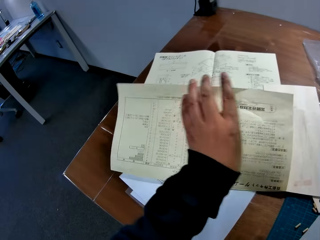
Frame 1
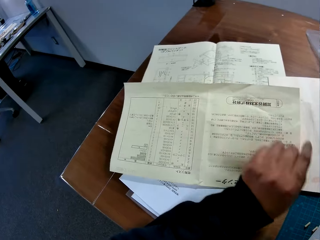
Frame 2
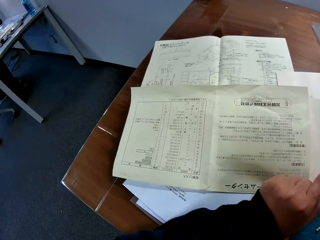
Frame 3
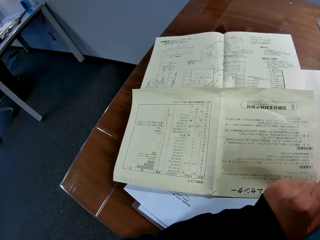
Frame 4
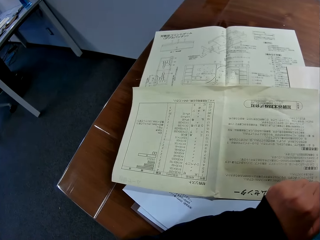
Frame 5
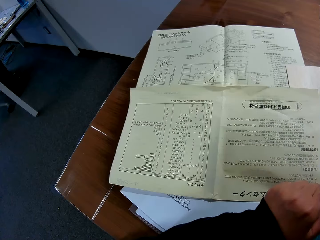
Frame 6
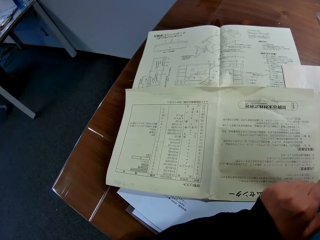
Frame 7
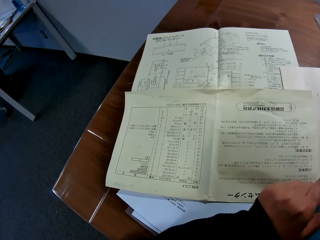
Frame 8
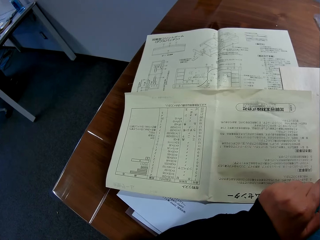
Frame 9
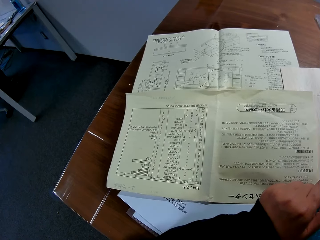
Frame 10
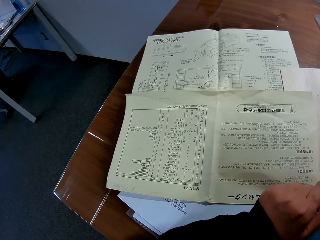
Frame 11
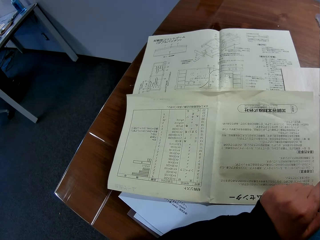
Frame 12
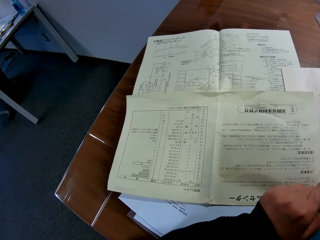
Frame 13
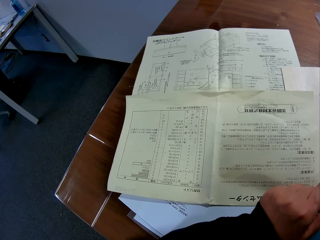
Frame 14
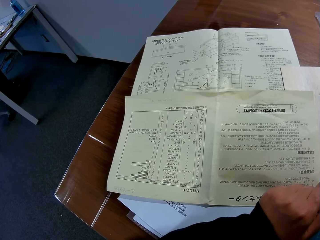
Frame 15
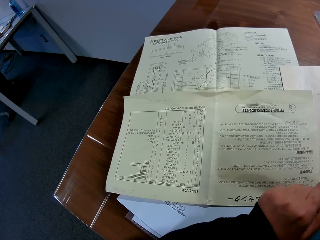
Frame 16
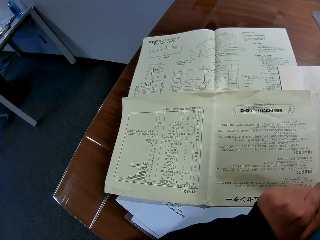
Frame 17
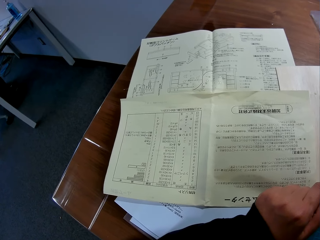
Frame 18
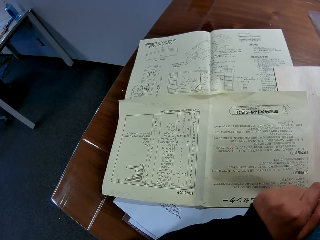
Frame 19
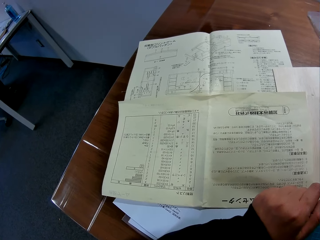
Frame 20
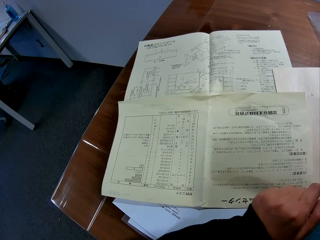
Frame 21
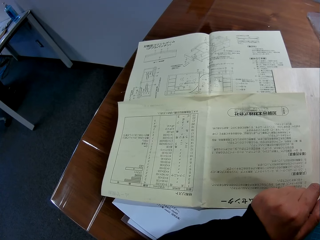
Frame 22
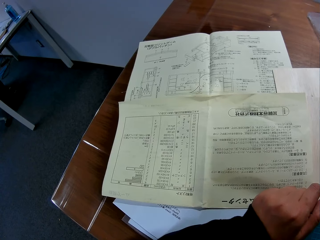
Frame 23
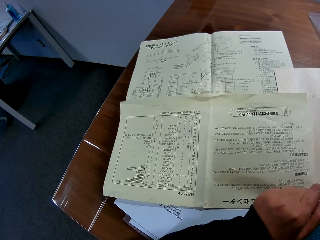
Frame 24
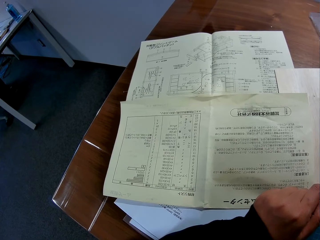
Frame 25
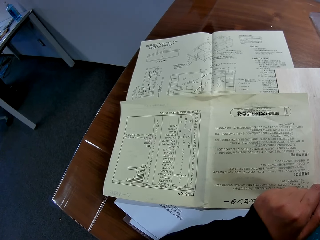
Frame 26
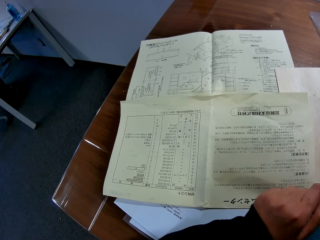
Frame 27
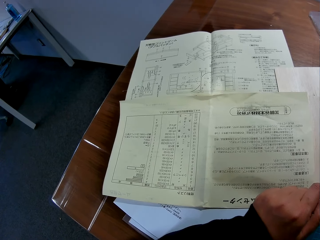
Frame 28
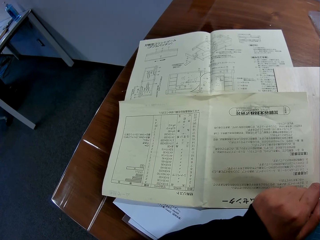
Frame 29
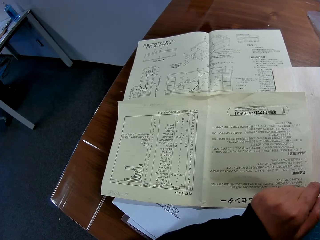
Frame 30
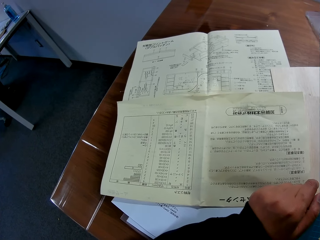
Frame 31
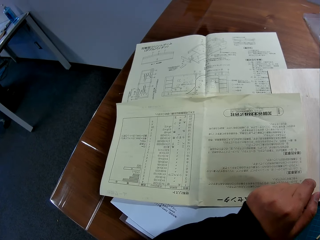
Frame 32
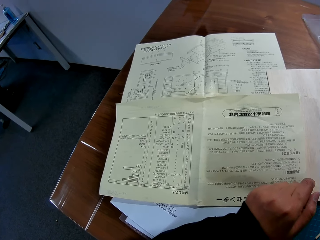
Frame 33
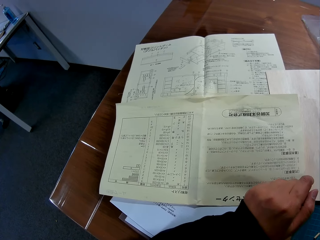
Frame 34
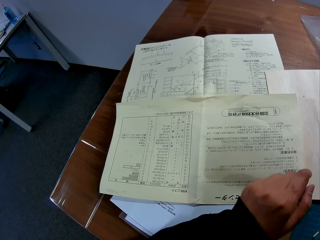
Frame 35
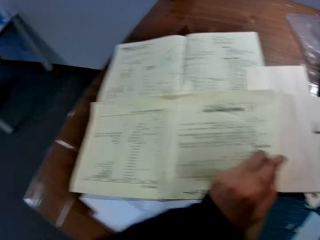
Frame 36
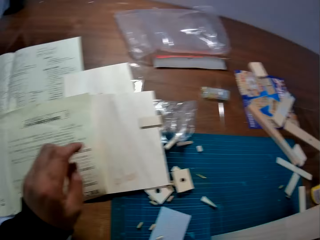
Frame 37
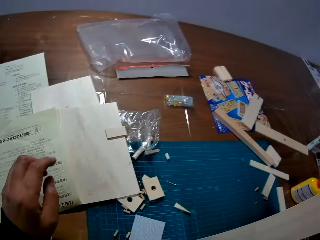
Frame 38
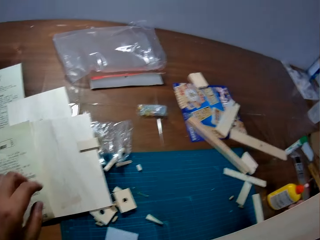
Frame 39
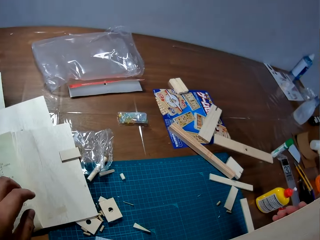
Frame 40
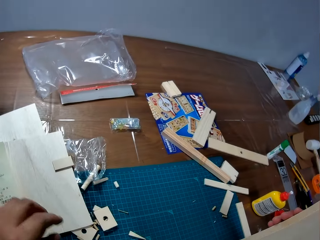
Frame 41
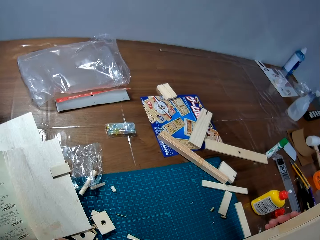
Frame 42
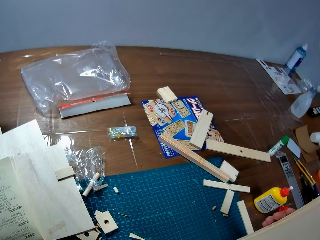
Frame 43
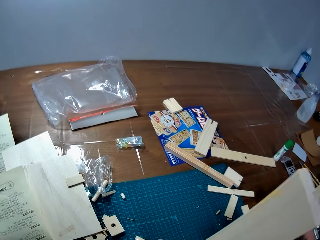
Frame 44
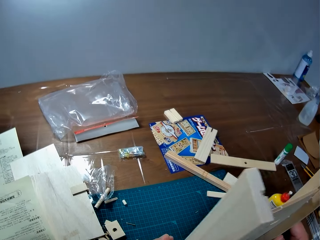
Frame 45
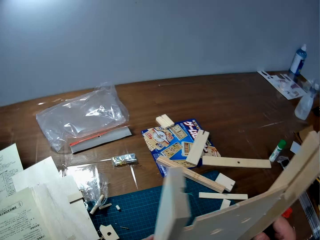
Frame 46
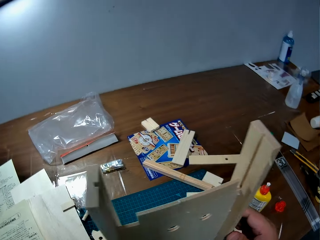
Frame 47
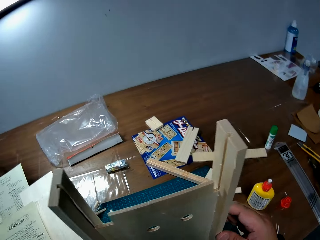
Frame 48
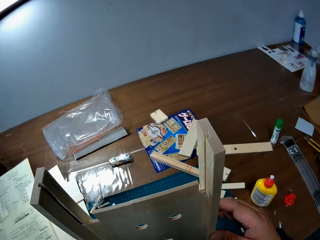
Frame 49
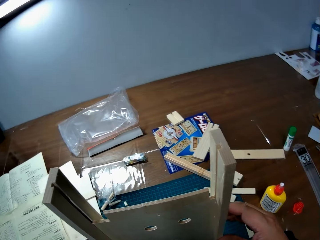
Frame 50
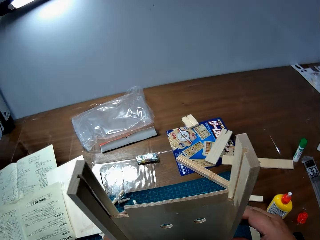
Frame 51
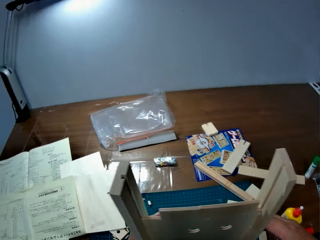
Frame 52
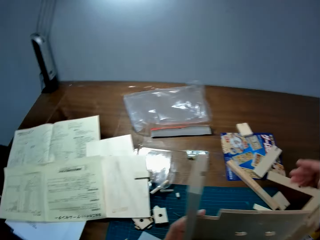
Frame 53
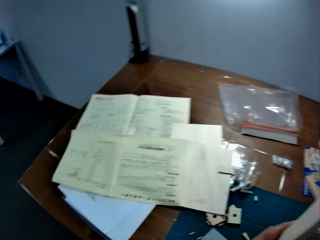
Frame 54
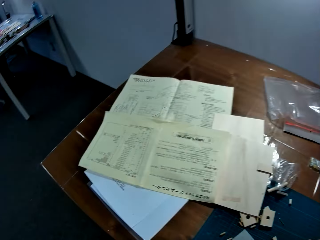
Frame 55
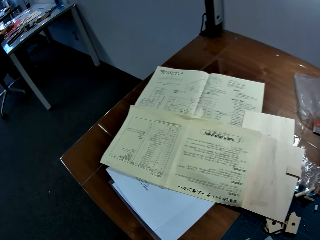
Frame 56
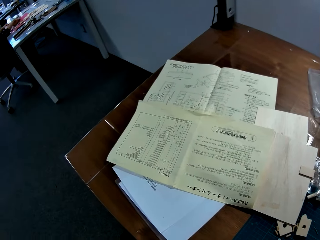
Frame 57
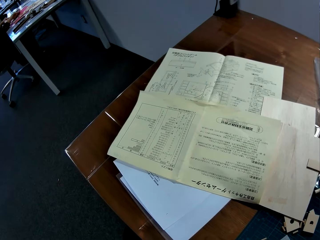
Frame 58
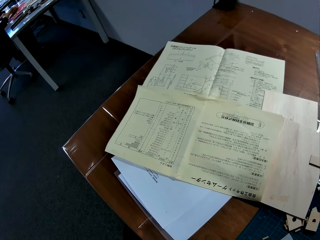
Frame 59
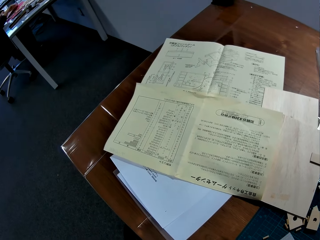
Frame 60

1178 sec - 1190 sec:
The camera wearer folds the paper. They stare at the blueprint on the table. They hold the Wooden Mechanical model with both hands.

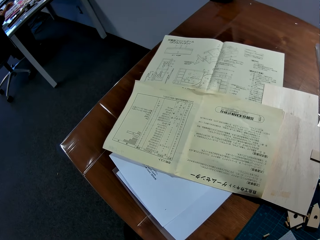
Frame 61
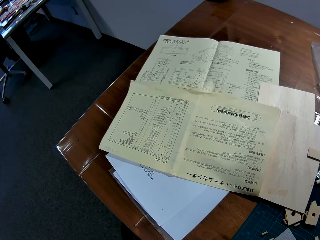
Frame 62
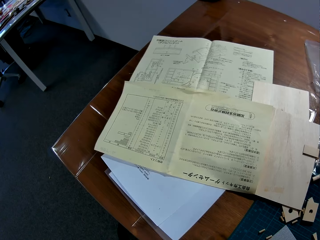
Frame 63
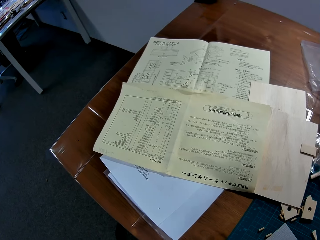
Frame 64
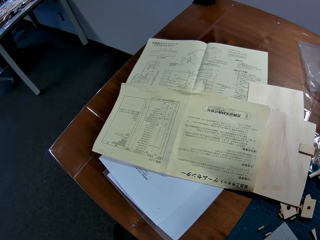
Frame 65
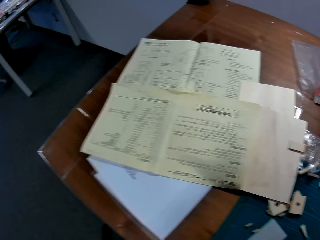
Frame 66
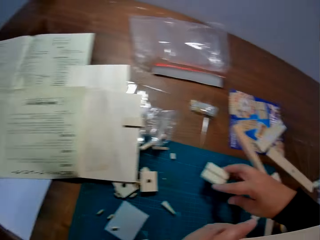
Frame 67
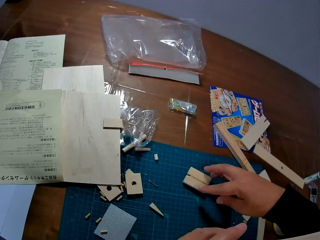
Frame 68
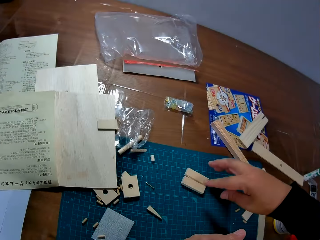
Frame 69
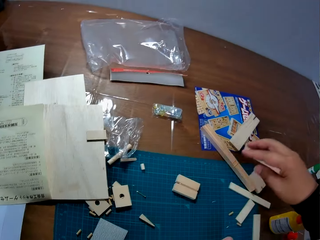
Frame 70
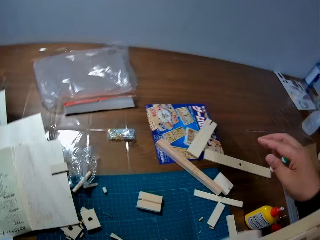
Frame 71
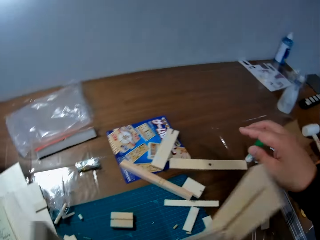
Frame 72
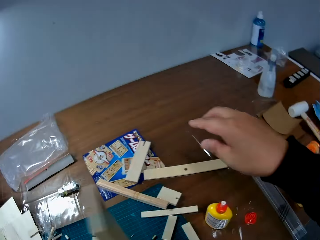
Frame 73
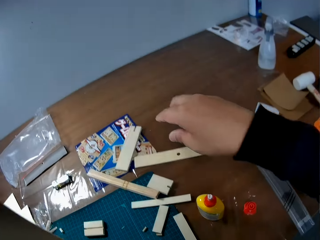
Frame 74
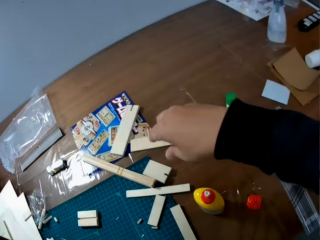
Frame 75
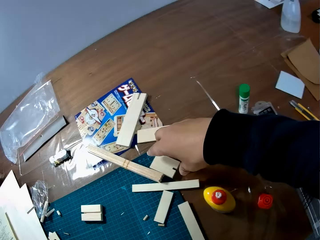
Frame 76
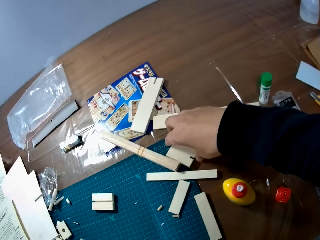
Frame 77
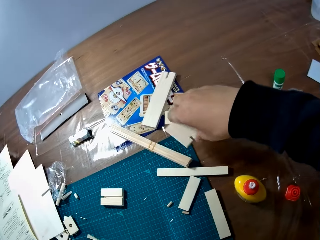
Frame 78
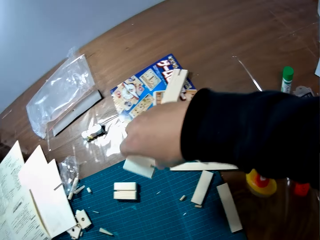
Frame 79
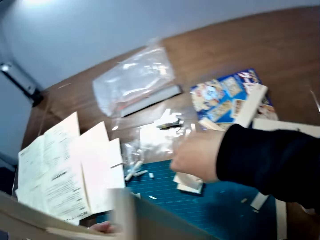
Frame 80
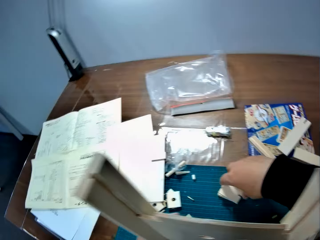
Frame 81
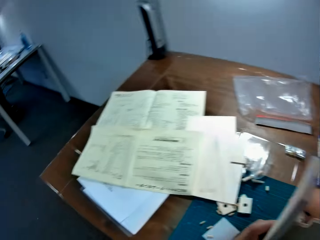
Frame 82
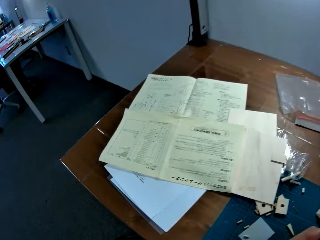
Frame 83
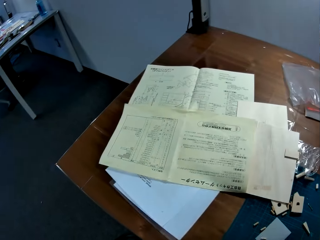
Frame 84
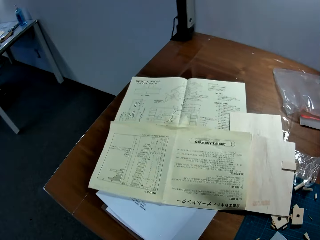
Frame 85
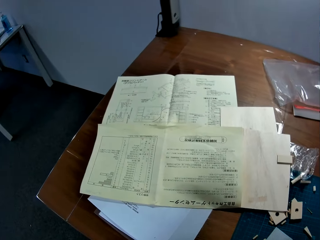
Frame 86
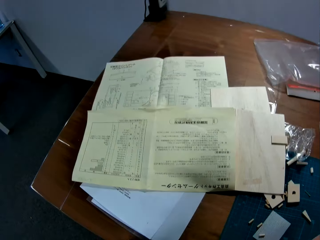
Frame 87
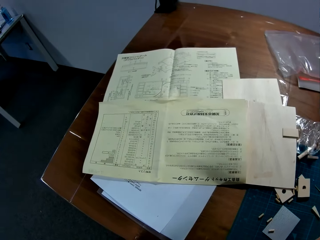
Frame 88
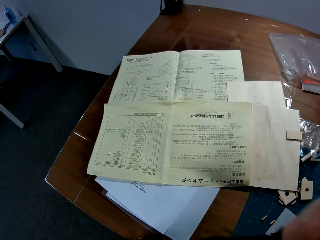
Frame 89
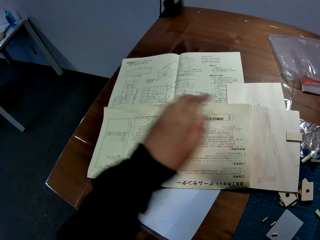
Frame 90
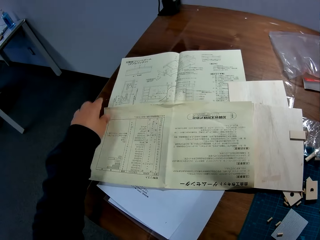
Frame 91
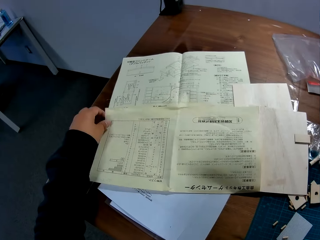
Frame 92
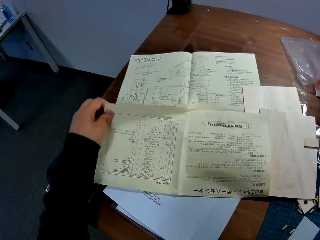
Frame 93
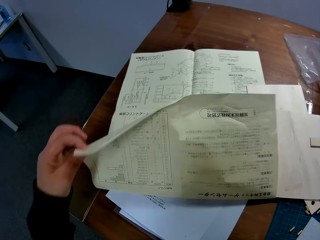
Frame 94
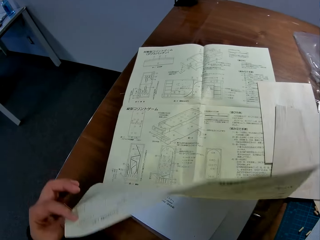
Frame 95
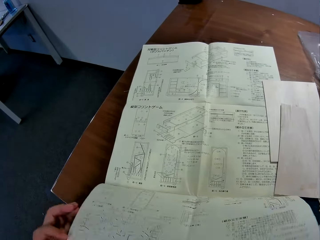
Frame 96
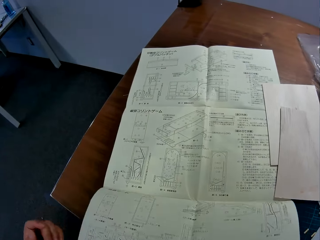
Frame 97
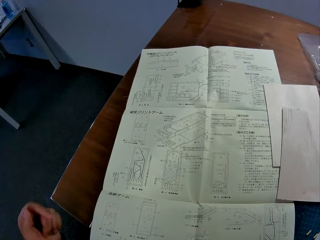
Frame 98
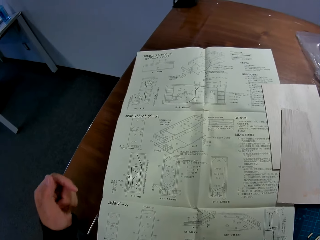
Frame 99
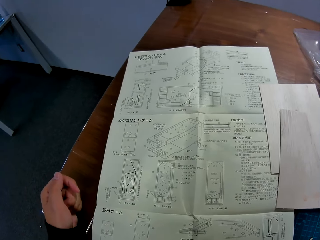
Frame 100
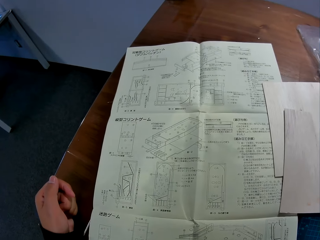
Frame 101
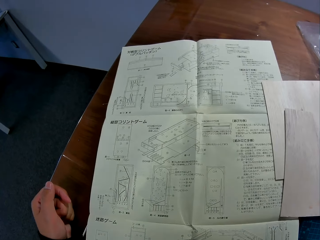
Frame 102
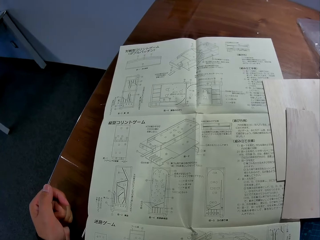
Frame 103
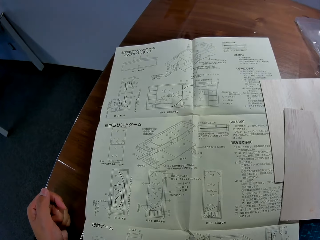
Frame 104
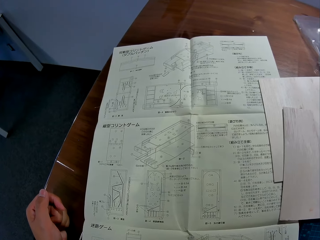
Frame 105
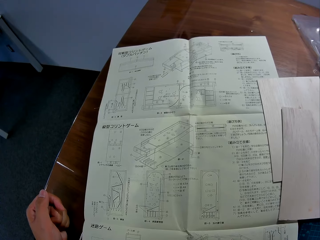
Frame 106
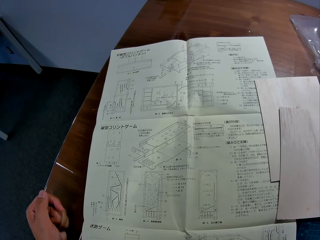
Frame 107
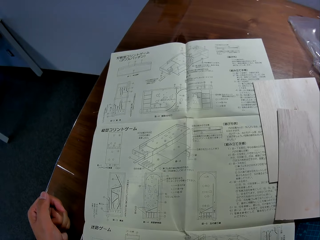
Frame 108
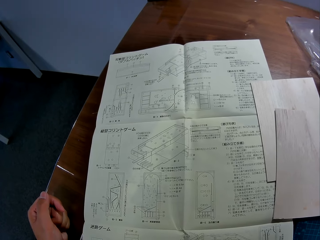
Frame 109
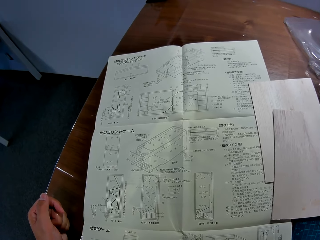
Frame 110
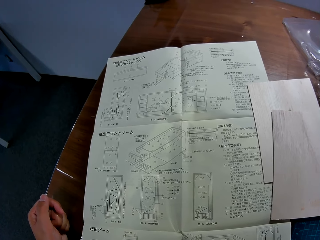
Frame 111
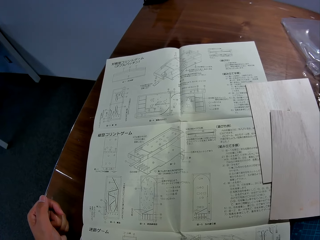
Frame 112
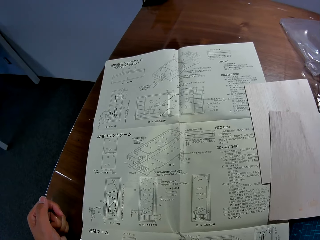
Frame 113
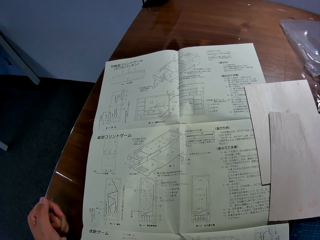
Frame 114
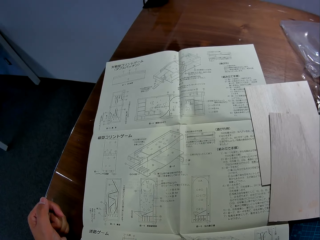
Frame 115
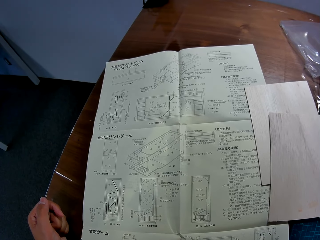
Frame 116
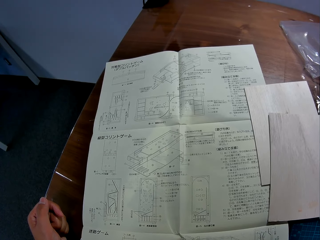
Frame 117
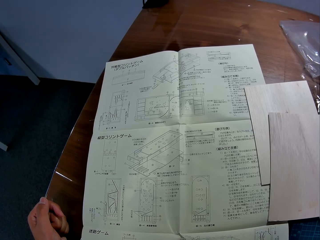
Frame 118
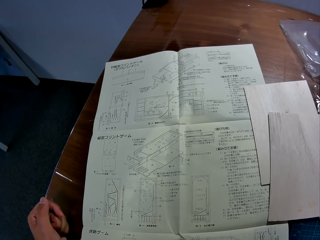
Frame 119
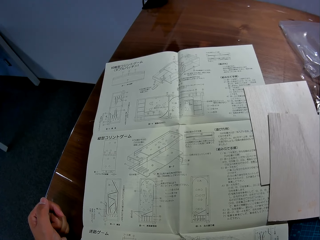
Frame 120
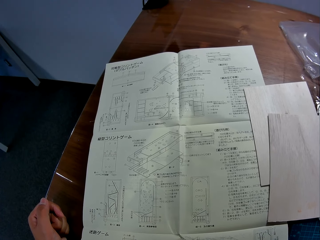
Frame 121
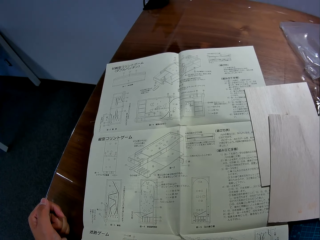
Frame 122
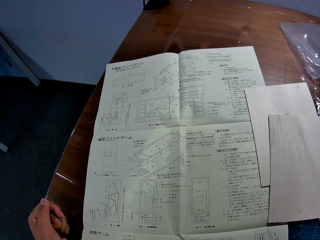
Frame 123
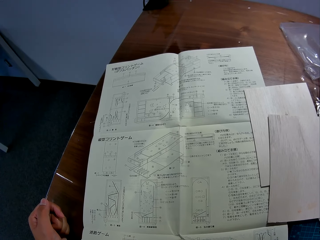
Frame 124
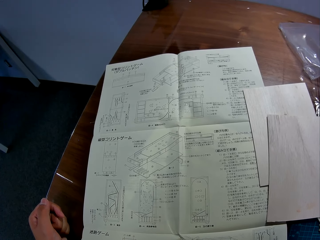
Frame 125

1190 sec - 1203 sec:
The camera wearer drops a piece of wood in his right hand on the table. He touches the piece of wood. He picks up the piece of wood from the table with his right hand. He drops the piece of wood in his right hand on the table. He moves the piece of wood. He opens the blueprint on the table with his left hand. He stares at the blueprint.
